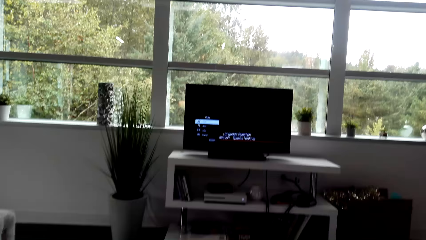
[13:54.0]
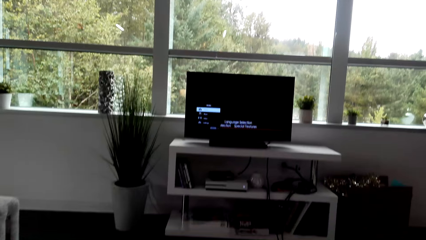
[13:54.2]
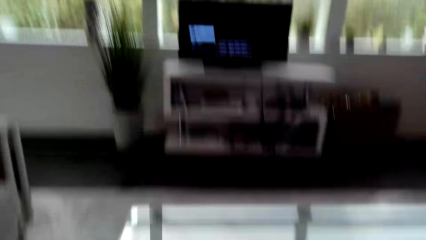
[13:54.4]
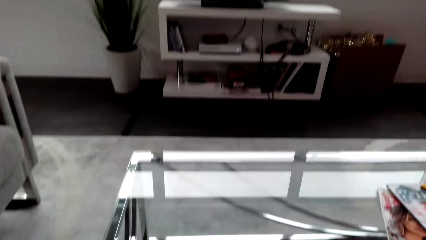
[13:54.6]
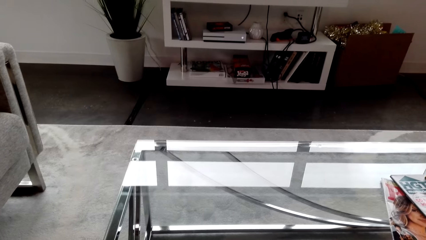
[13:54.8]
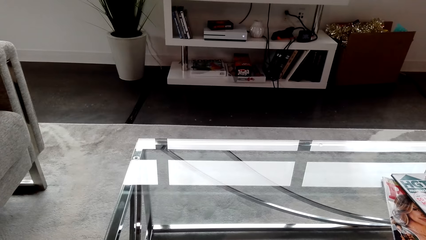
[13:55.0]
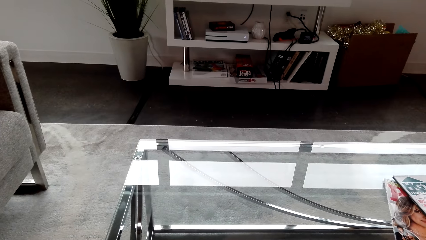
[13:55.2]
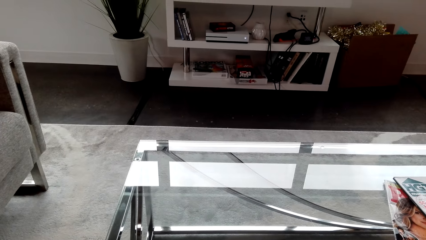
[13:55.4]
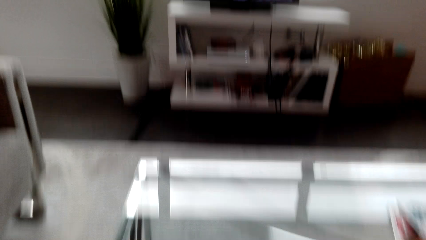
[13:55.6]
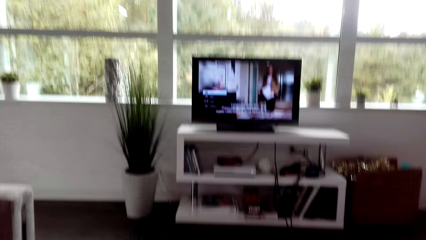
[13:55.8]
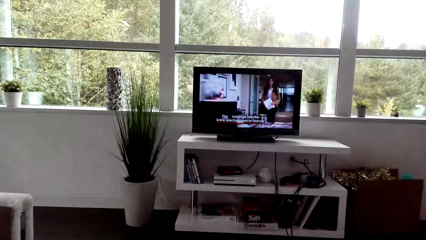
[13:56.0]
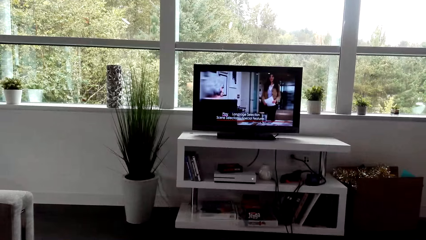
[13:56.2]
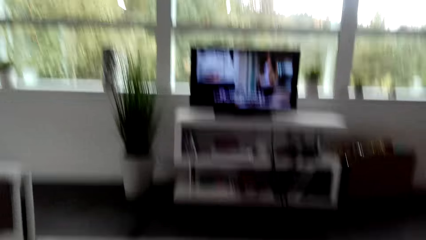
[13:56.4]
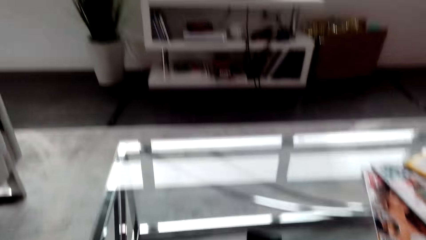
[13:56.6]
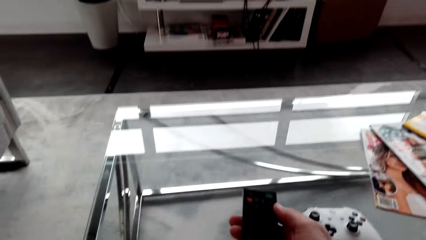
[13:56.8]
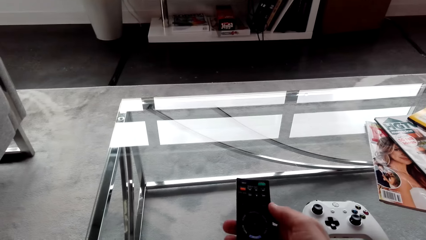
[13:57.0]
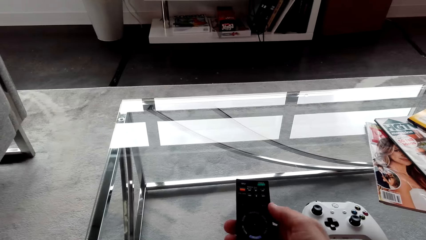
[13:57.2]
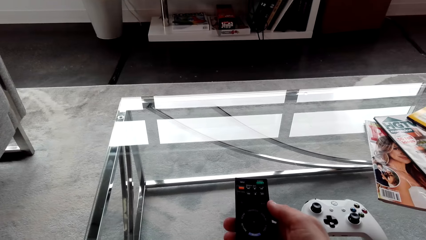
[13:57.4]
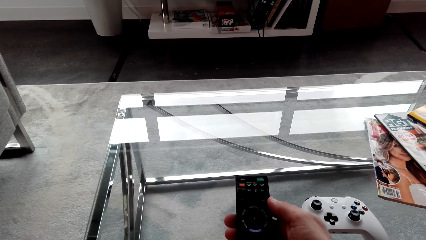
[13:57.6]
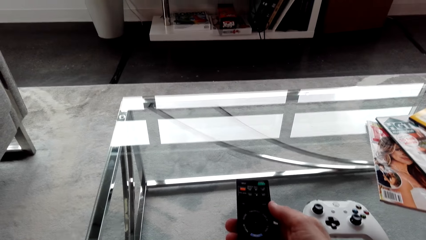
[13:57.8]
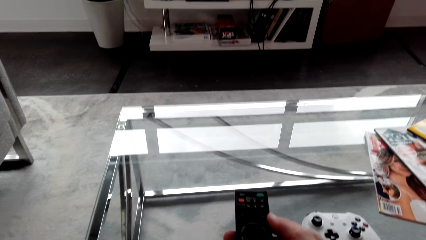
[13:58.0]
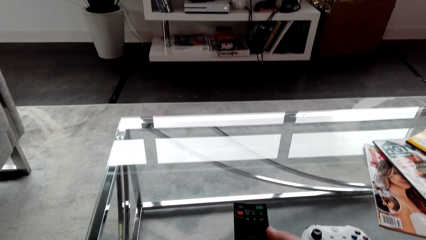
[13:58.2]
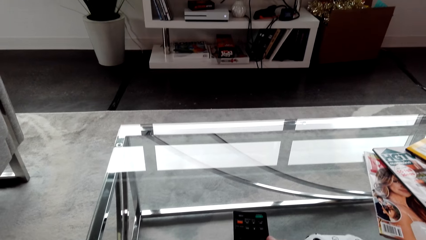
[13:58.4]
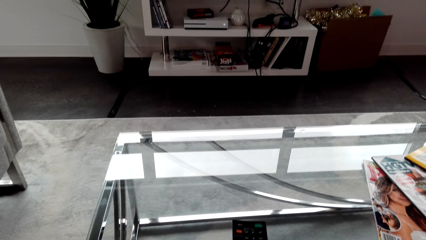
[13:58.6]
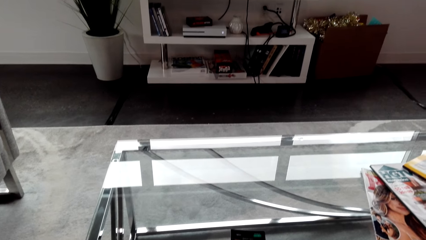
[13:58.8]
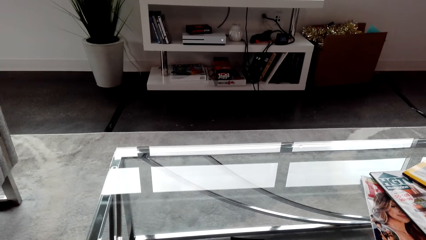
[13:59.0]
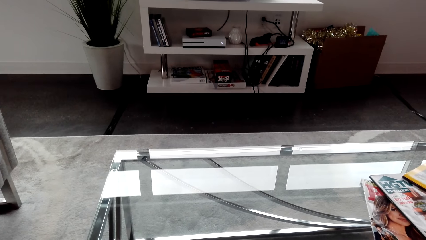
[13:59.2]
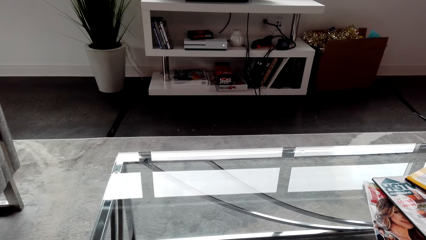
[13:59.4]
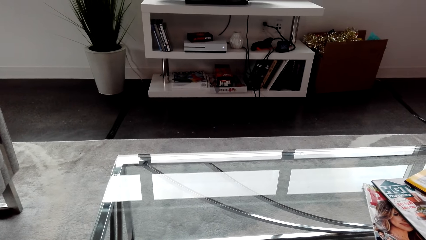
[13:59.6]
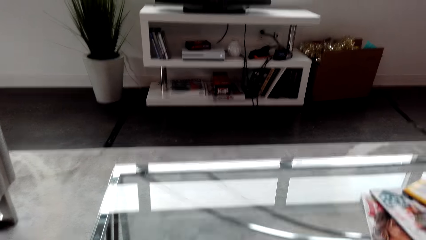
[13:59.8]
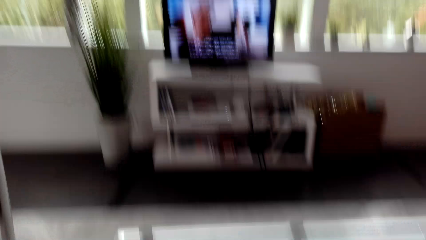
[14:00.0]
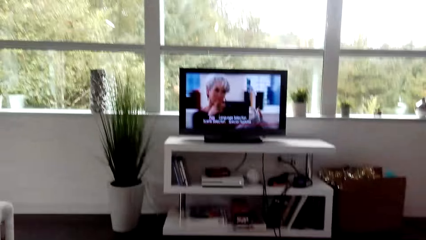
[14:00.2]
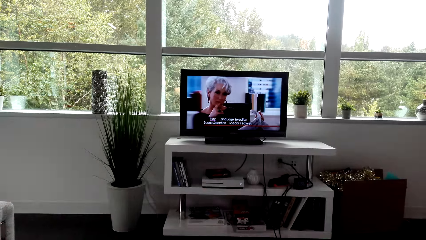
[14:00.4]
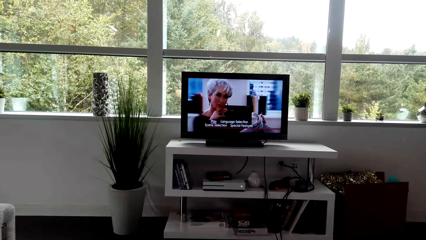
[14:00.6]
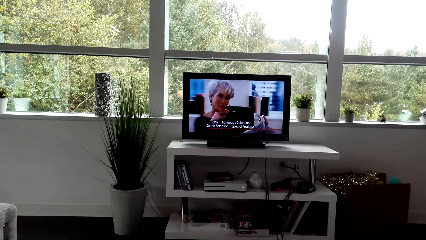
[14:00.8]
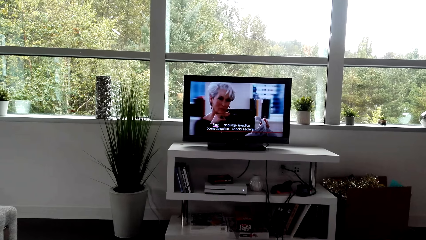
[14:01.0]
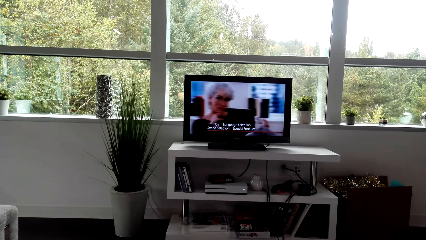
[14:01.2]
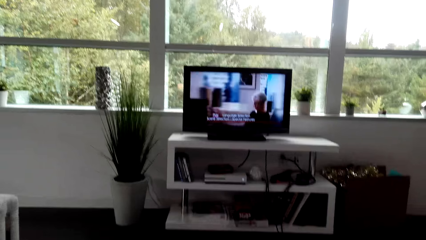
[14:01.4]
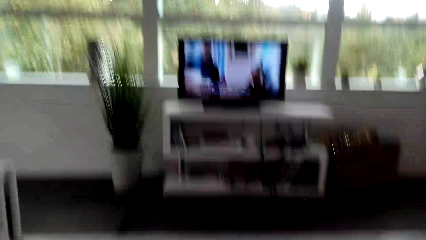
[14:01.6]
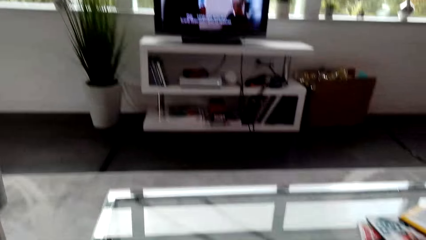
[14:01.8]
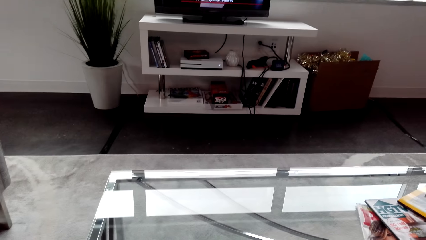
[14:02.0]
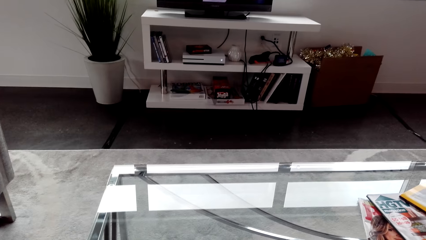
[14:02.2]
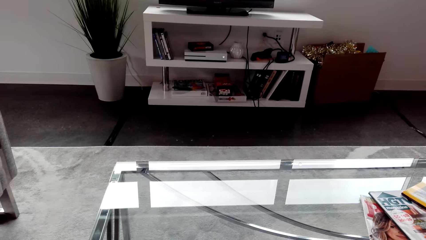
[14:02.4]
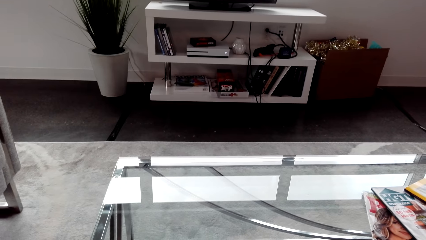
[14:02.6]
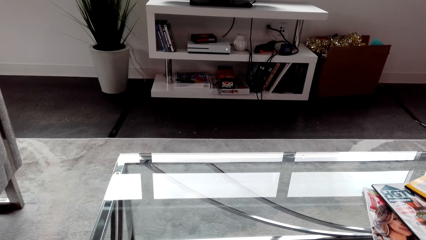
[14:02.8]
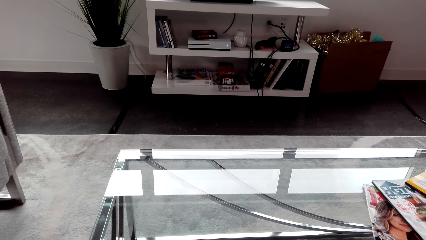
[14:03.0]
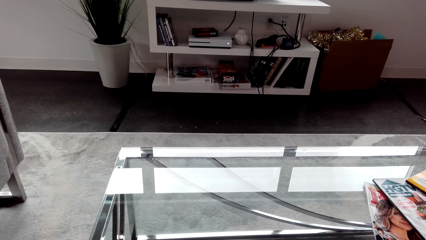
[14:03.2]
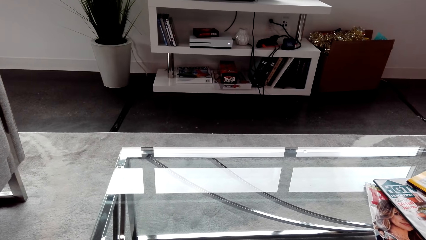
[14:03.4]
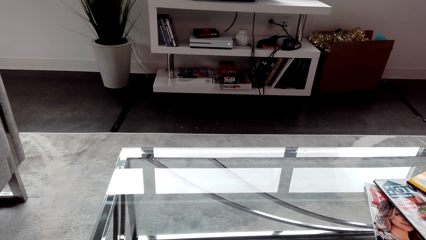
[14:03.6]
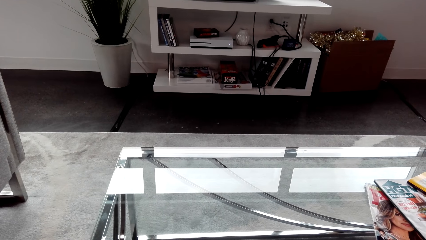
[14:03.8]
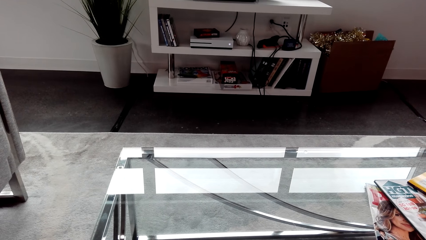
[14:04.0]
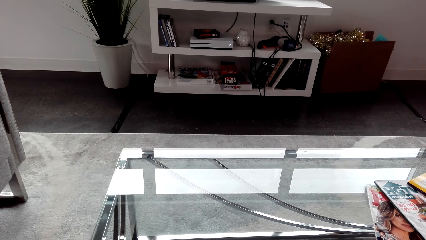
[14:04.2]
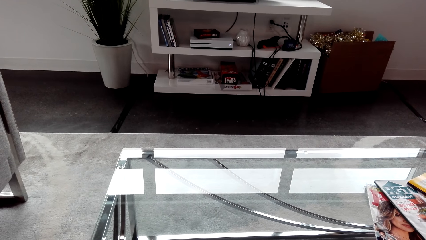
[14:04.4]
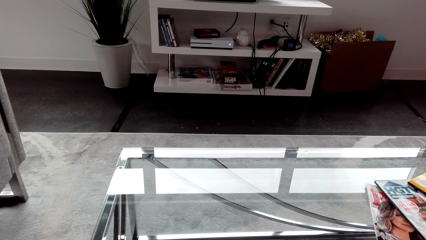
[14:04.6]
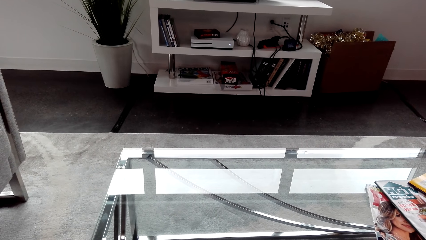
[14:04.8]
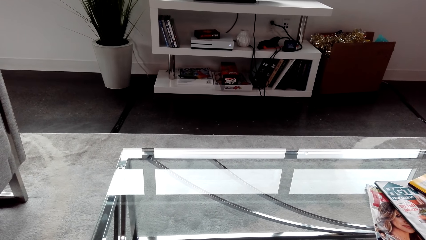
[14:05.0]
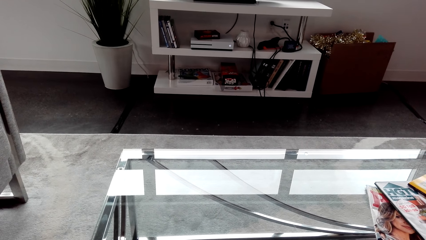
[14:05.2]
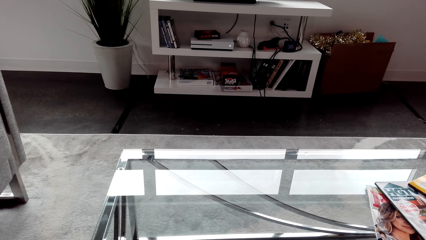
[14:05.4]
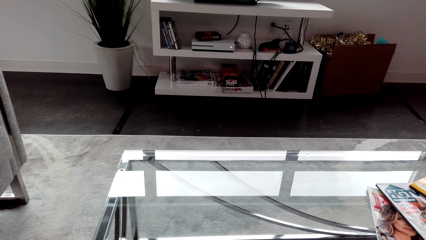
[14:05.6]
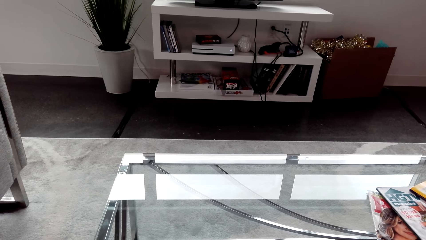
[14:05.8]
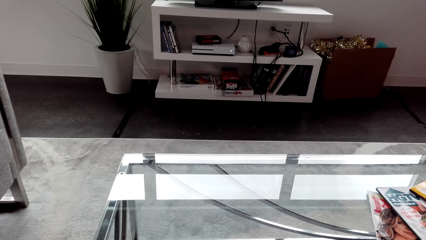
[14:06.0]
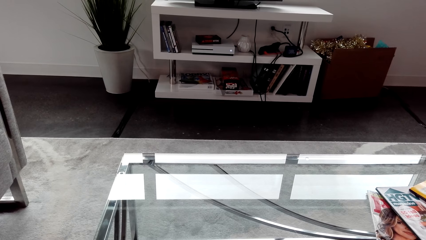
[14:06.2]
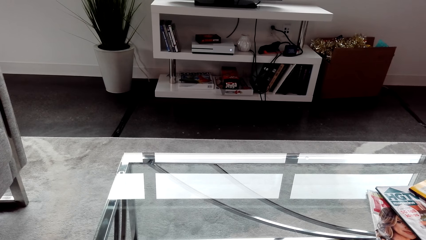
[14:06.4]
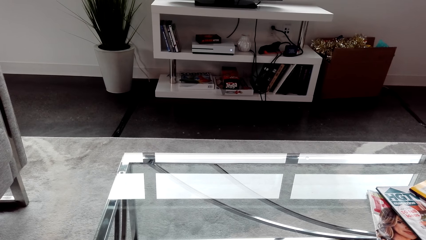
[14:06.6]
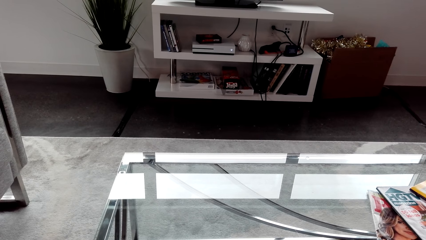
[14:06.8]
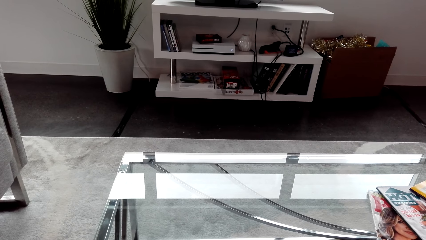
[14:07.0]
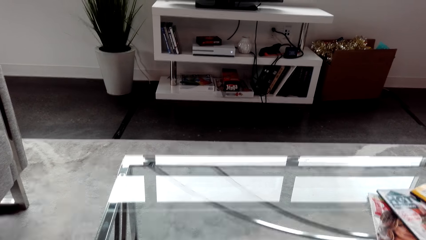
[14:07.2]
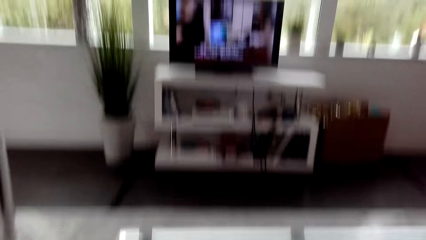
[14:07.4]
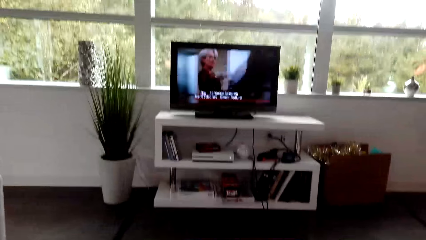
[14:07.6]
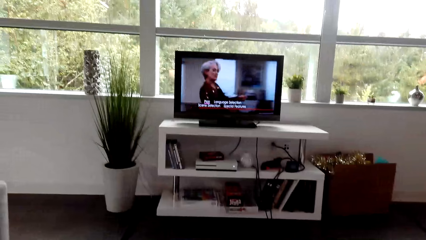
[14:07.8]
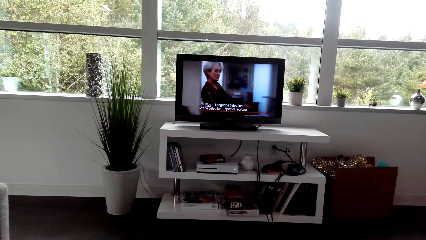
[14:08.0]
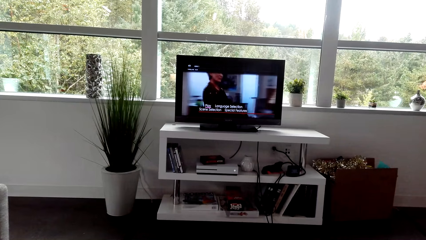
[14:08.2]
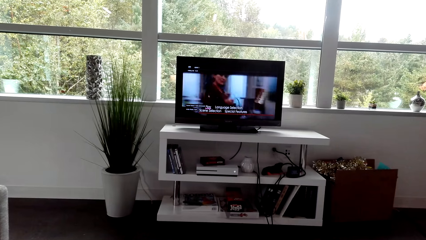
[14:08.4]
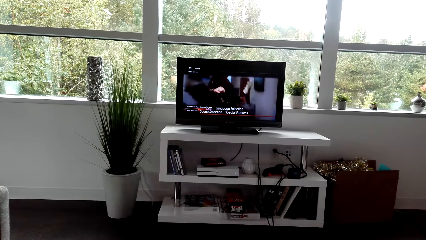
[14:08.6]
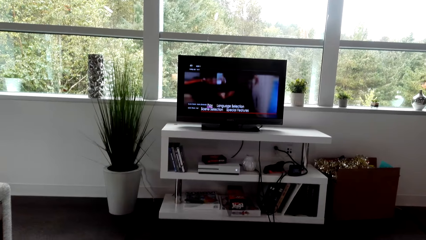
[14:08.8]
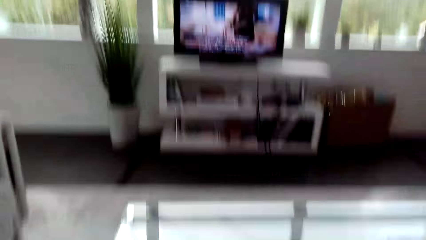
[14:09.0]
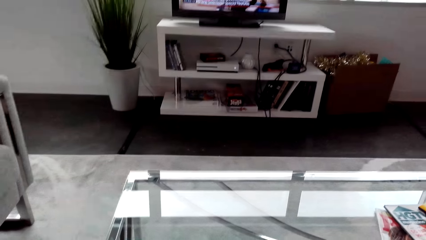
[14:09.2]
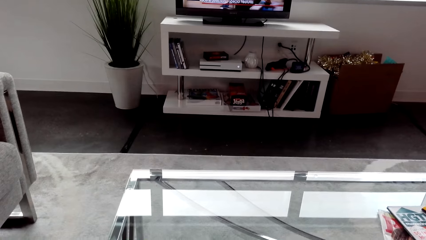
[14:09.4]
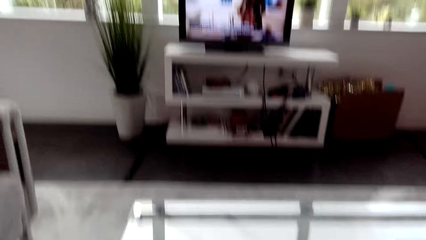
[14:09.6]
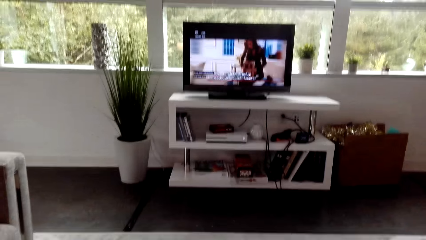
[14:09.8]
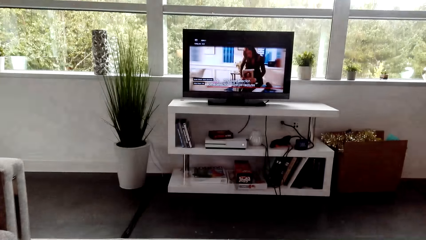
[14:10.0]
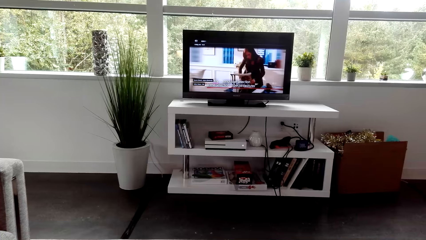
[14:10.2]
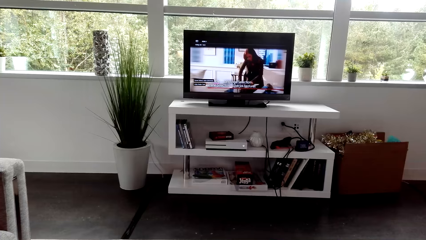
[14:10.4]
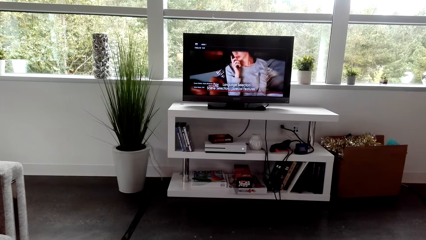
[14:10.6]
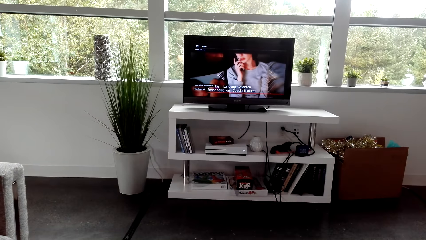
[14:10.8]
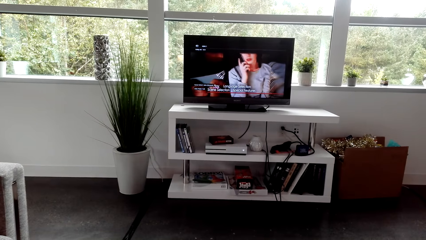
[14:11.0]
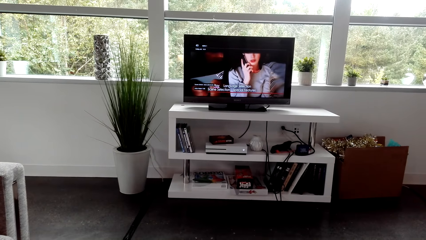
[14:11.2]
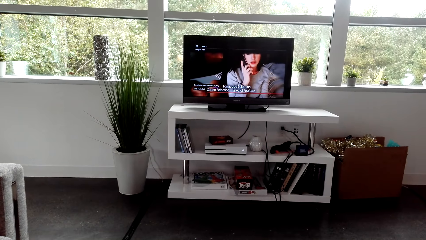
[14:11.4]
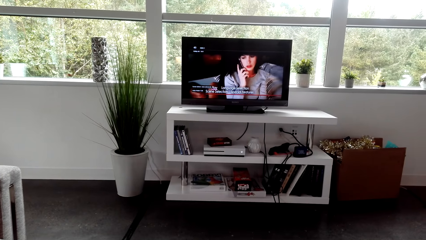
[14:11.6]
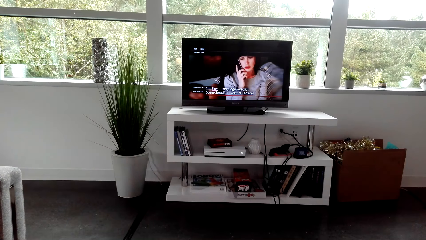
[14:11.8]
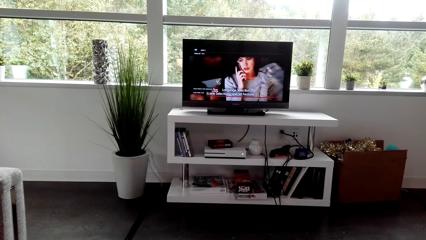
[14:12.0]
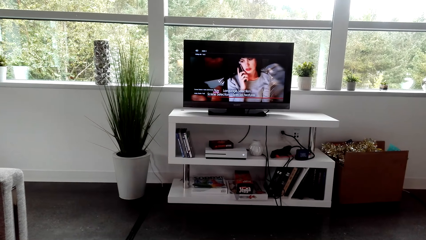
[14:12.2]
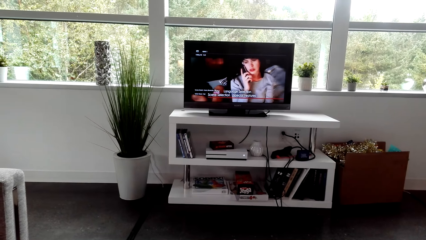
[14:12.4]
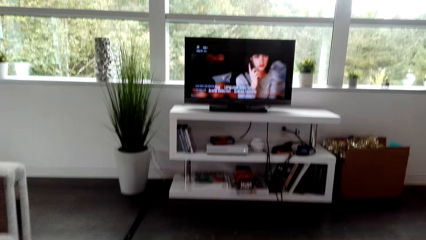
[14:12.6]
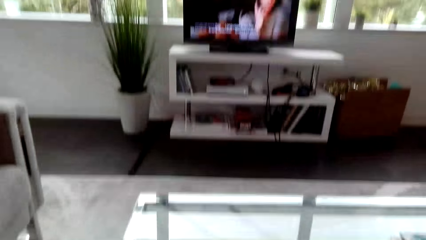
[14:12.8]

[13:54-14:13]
The camera wearer looks down. They watch television. They press the remote. They control the television with the remote. They watch television. They look down. They watch television. They look down. They watch television.
